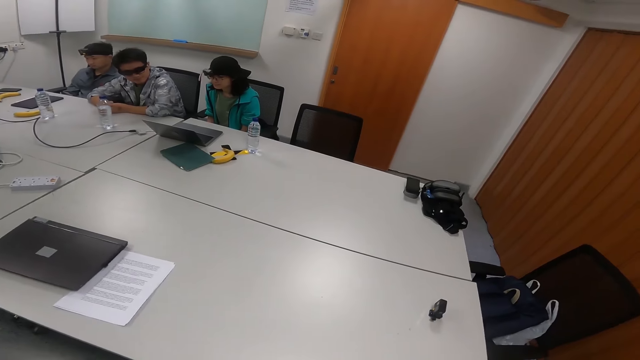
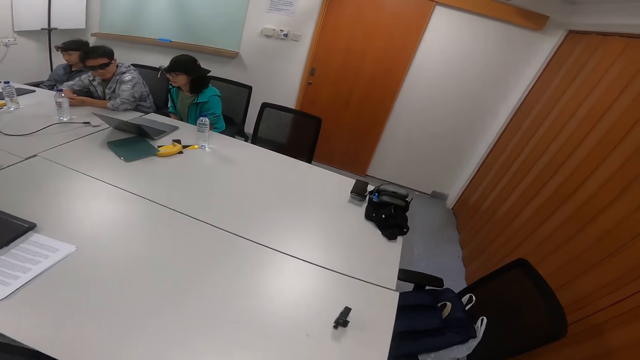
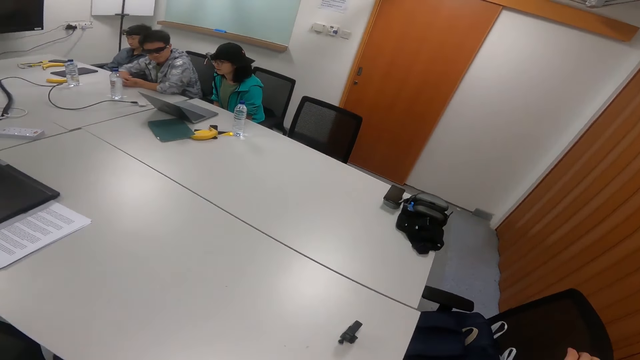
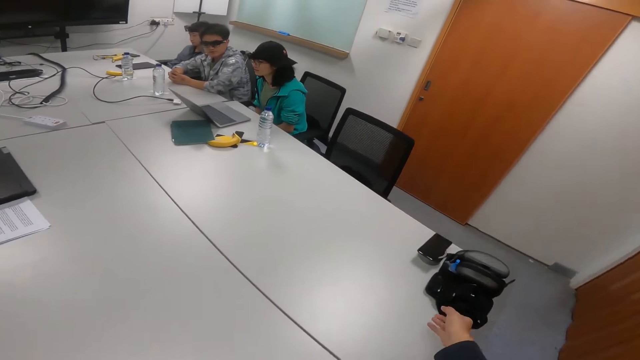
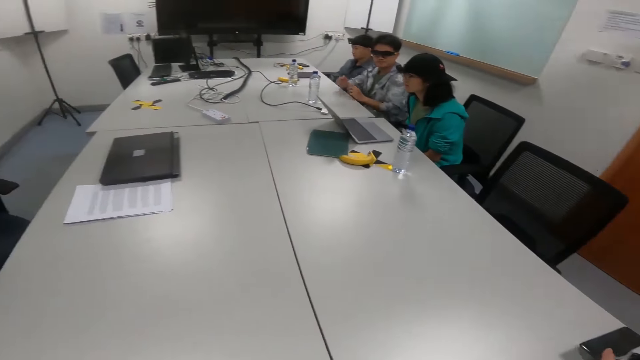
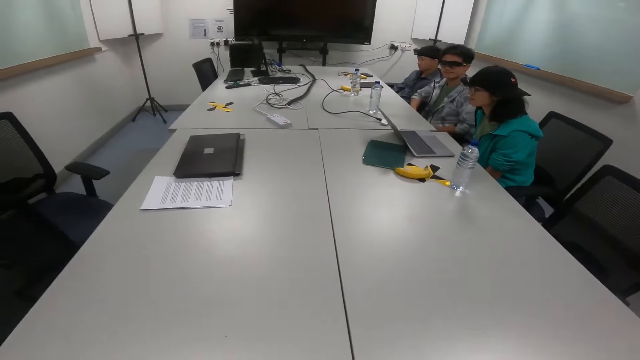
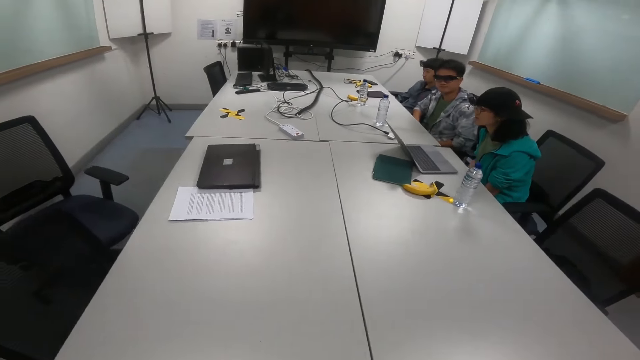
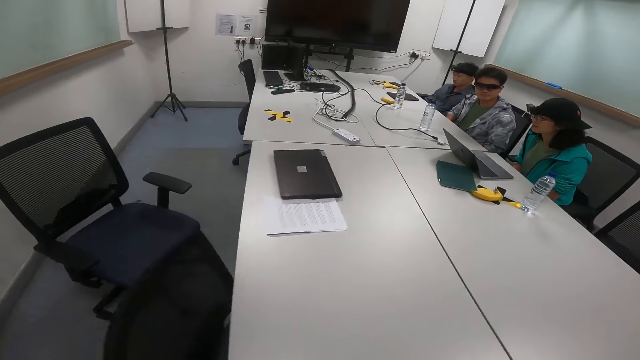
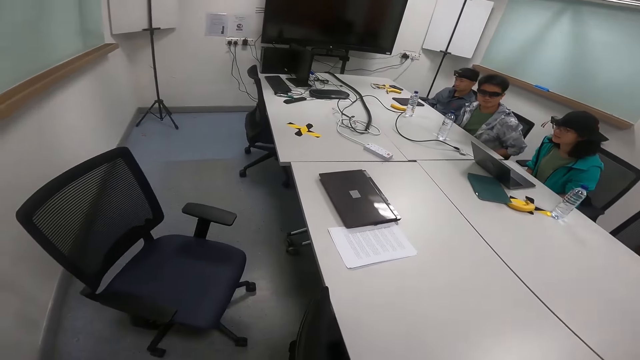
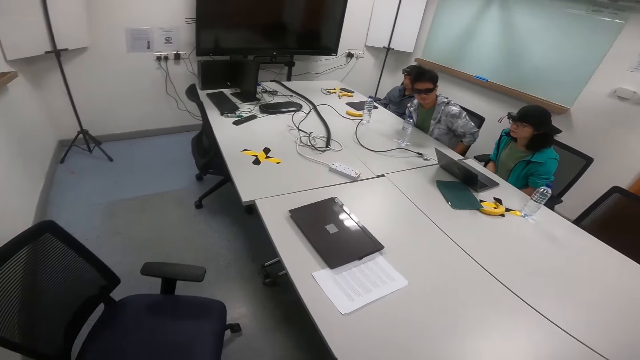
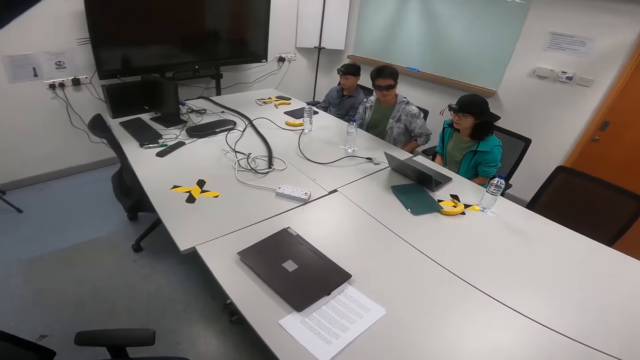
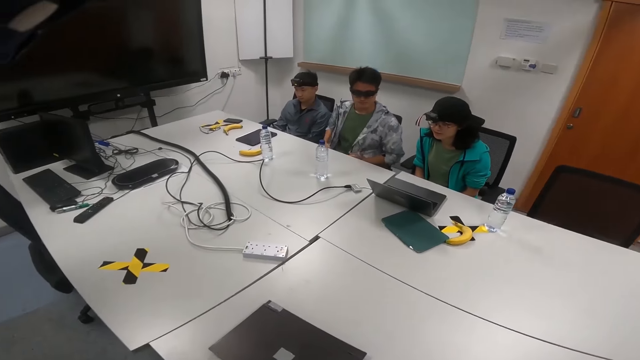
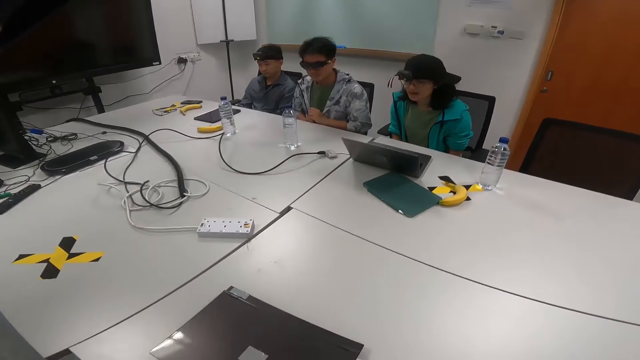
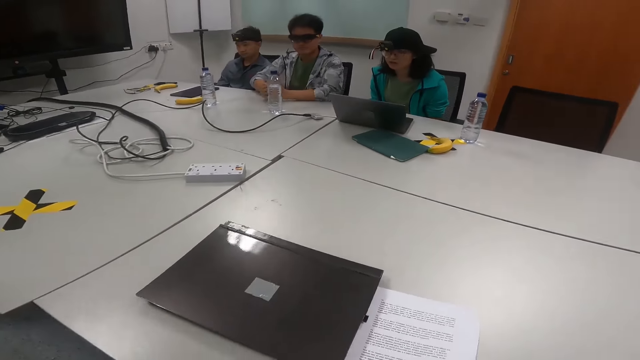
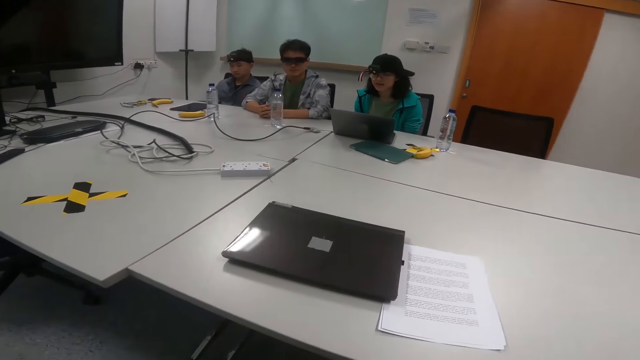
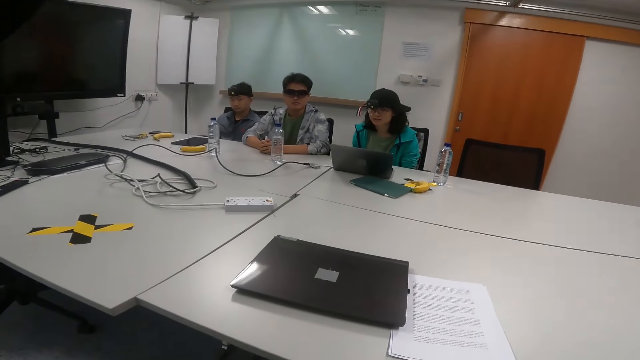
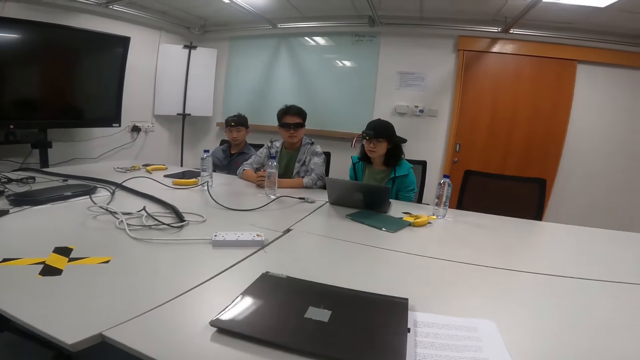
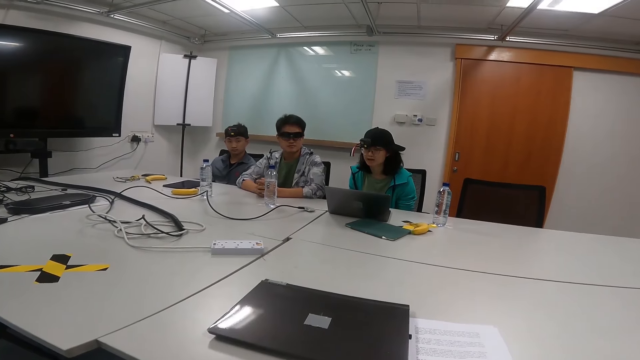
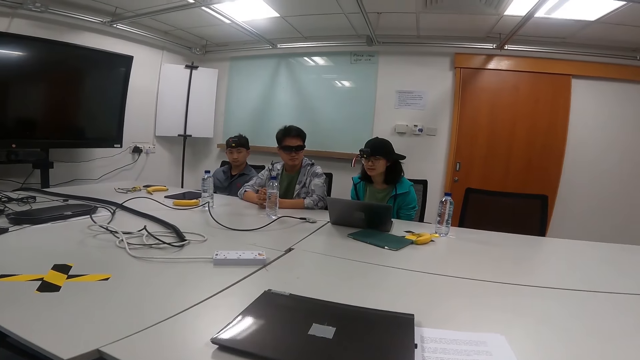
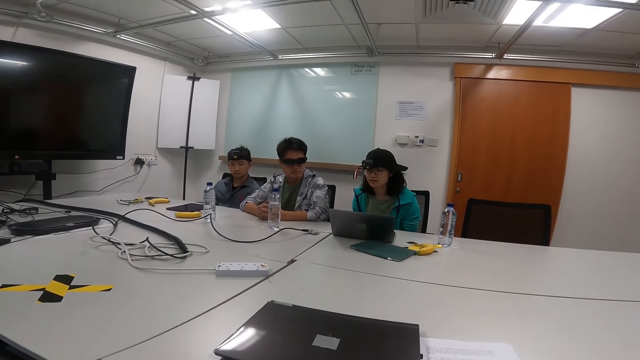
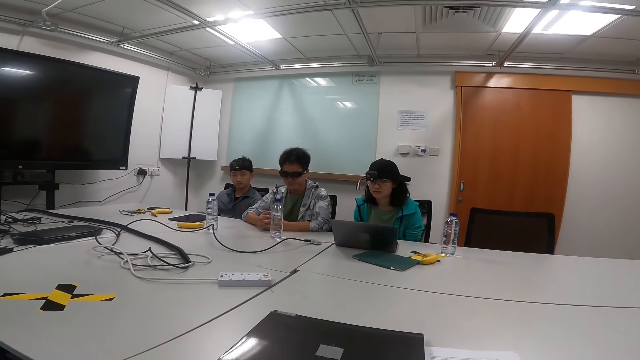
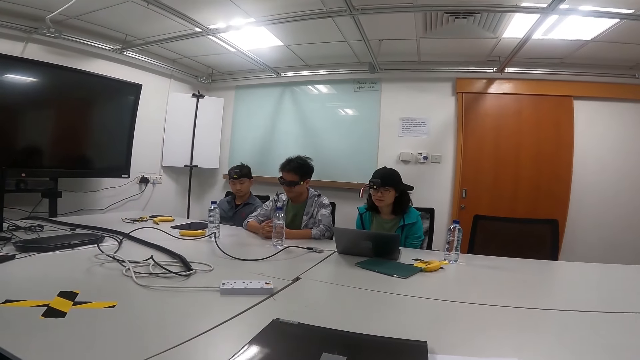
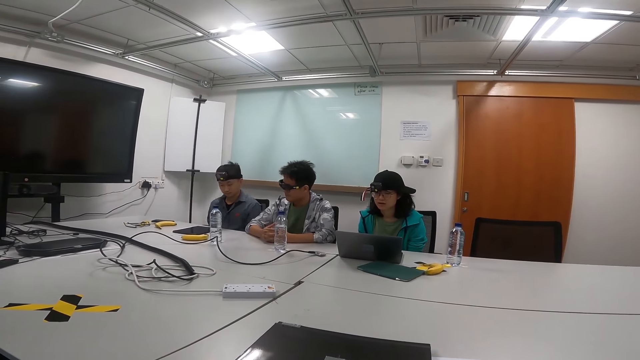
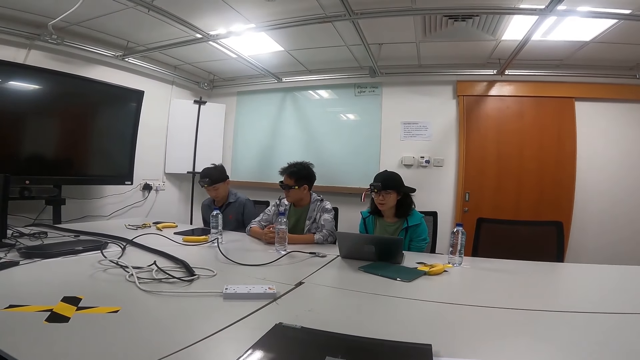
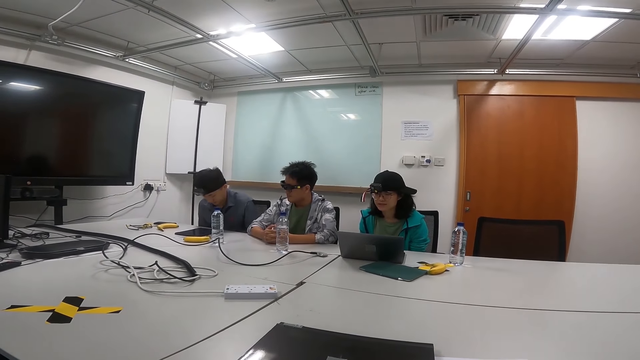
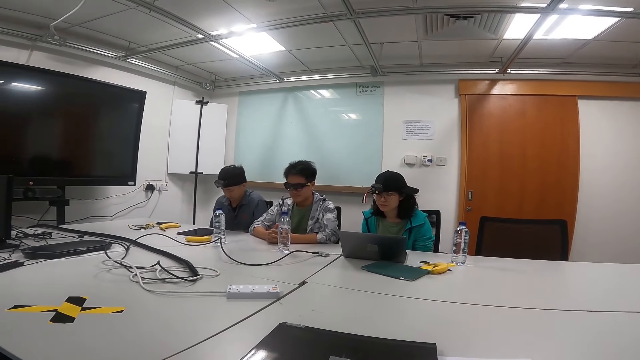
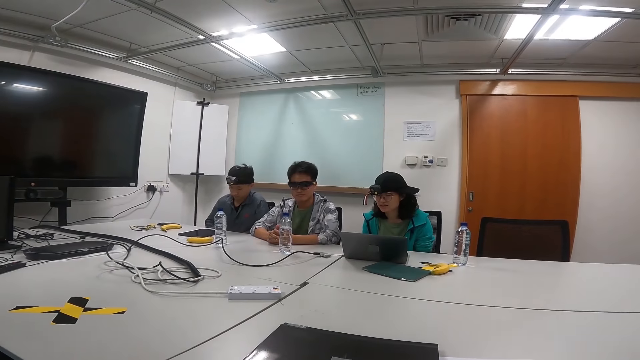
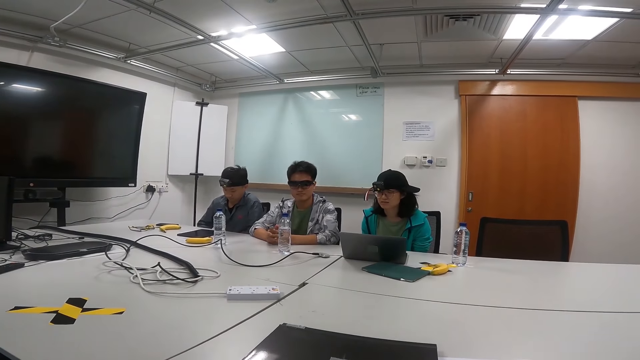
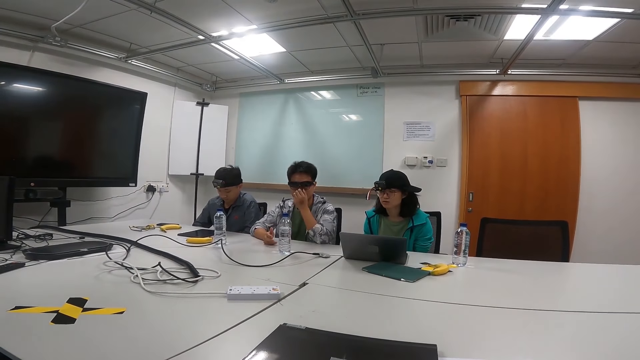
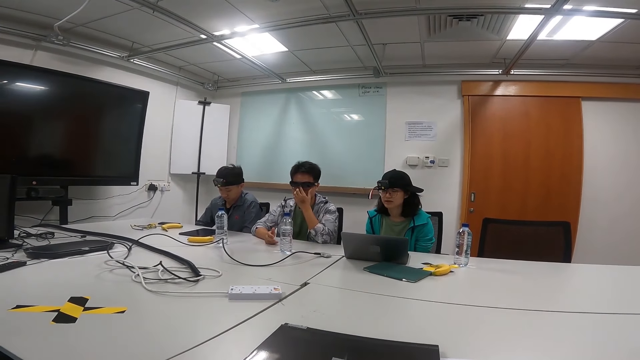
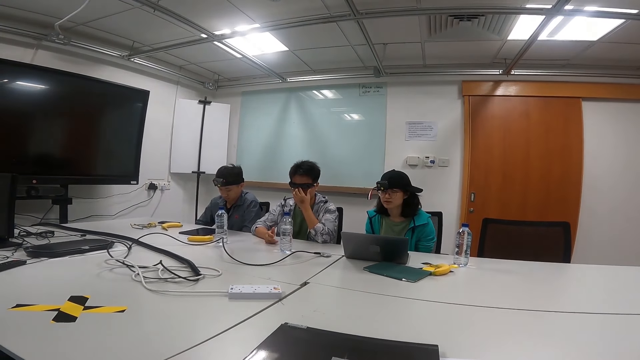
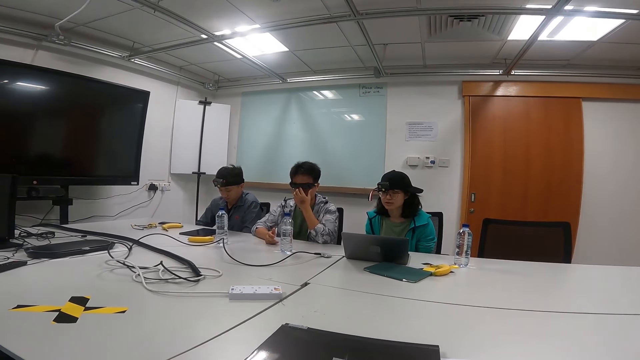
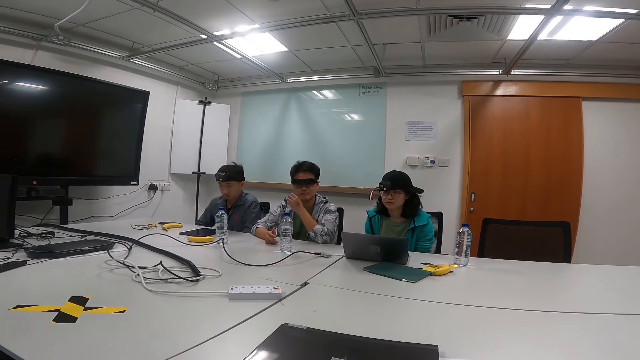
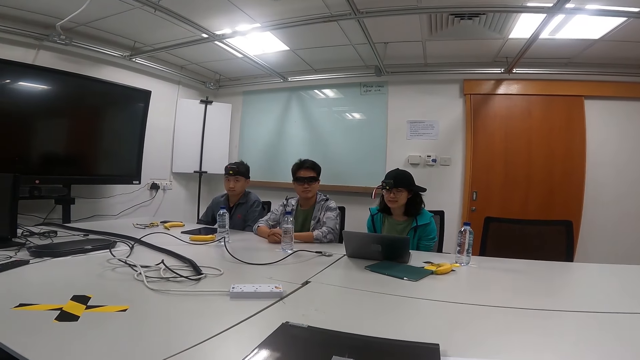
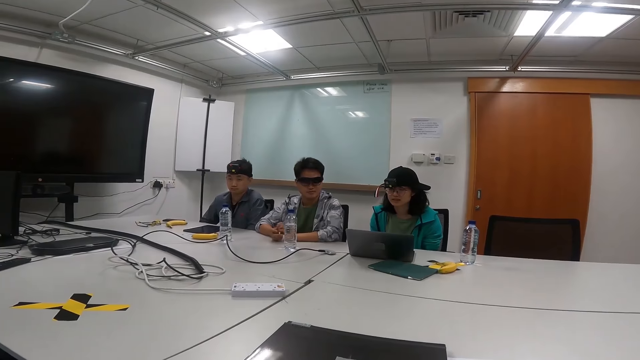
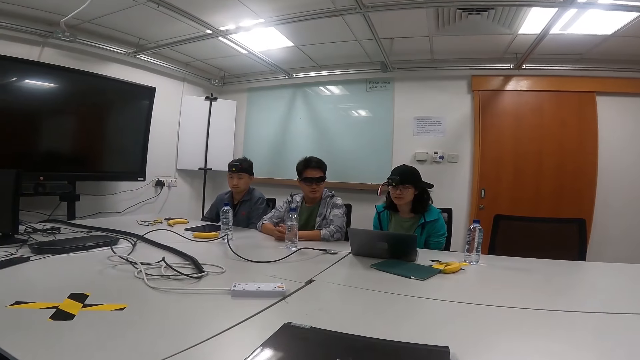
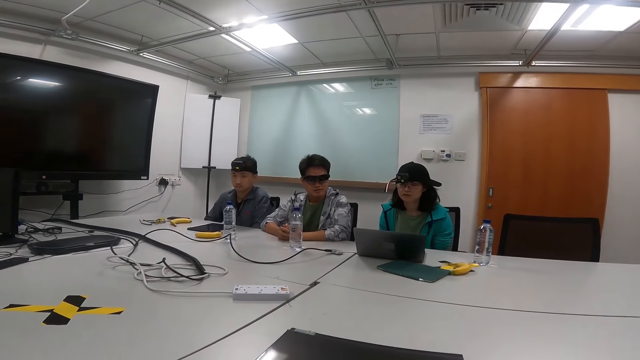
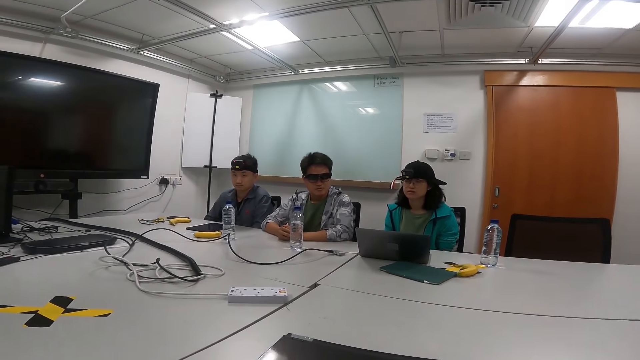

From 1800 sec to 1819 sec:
The camera wearer takes something on the table. They sit down on the chair. A person reads on the laptop.

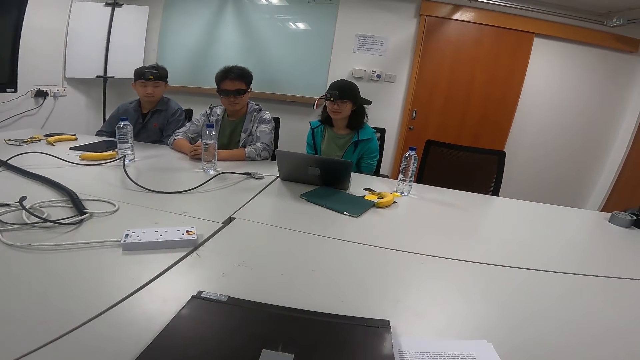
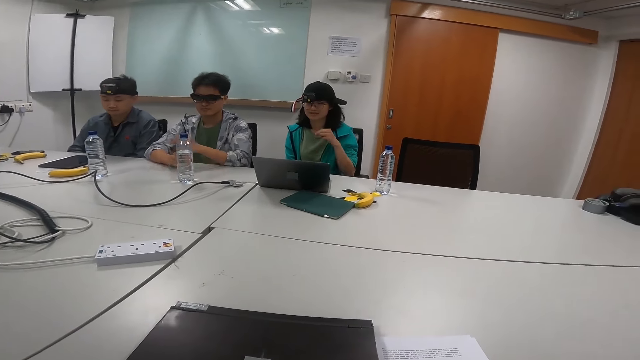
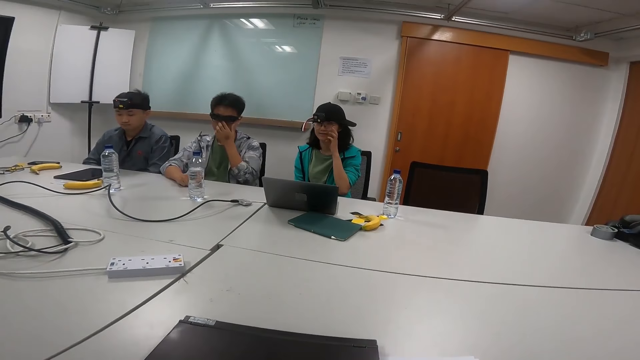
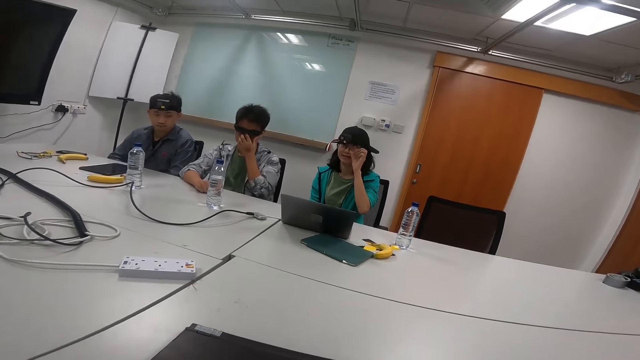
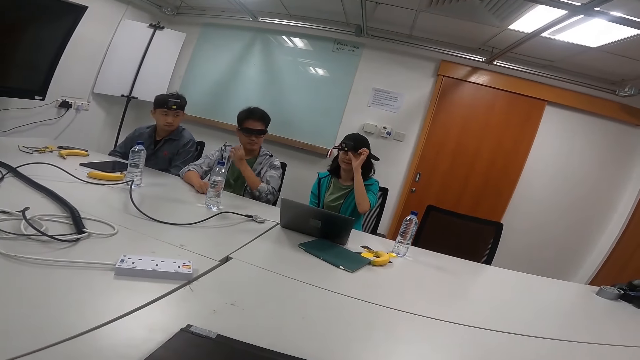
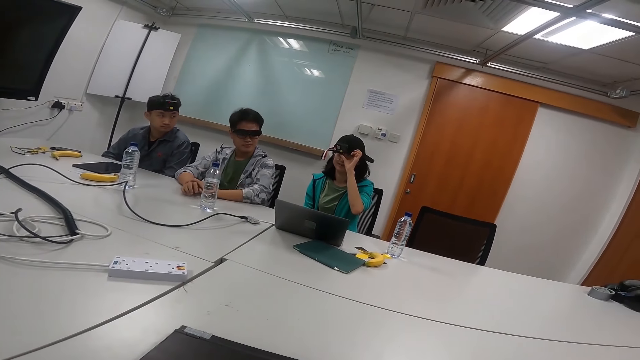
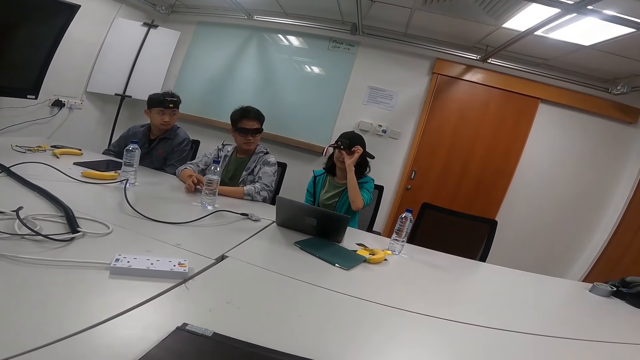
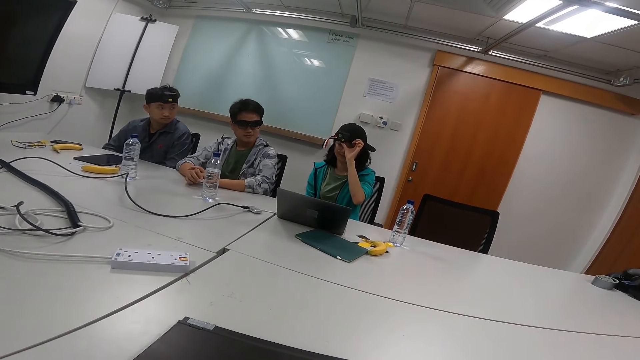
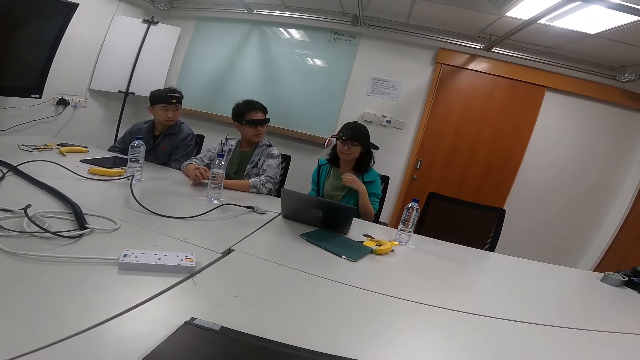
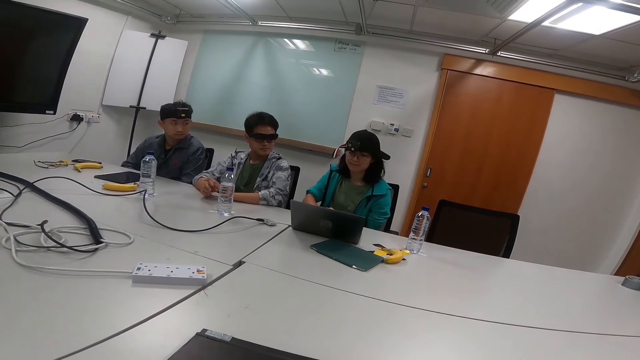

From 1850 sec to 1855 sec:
A person touches the camera on her forehead.
